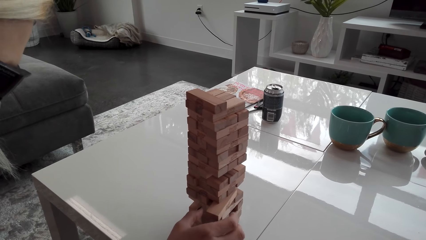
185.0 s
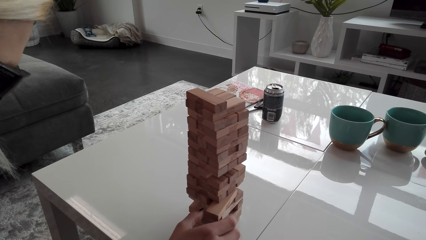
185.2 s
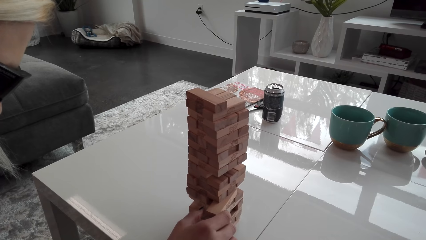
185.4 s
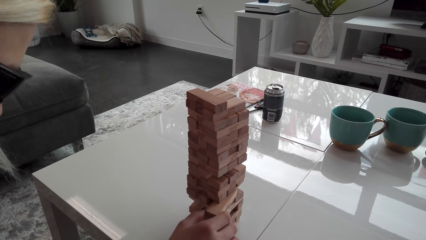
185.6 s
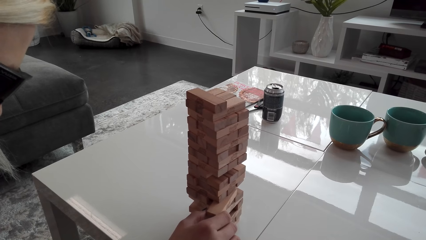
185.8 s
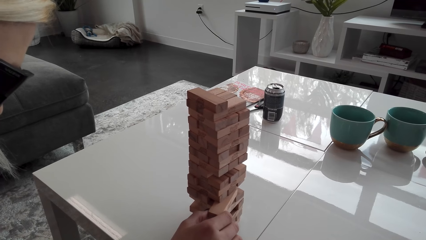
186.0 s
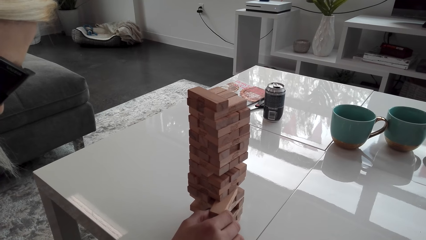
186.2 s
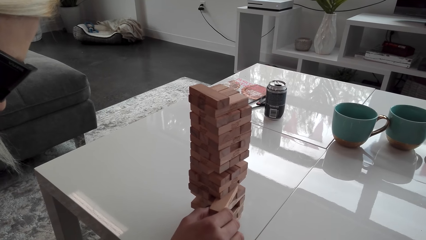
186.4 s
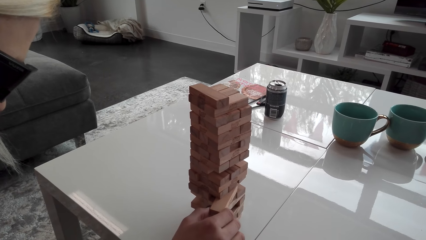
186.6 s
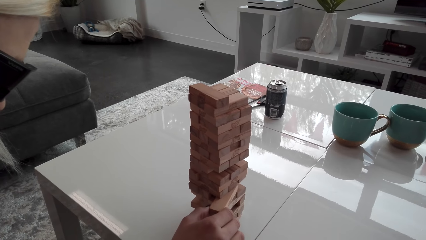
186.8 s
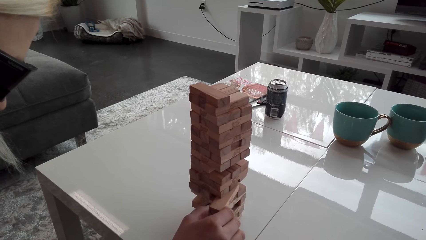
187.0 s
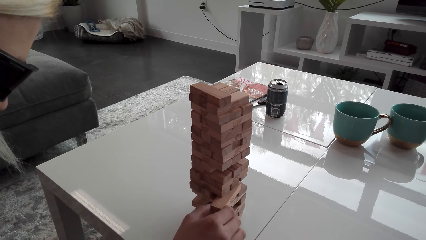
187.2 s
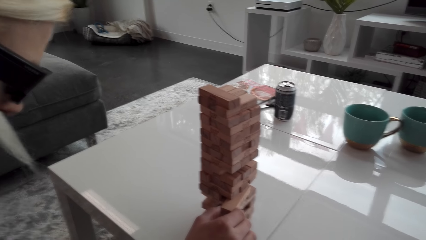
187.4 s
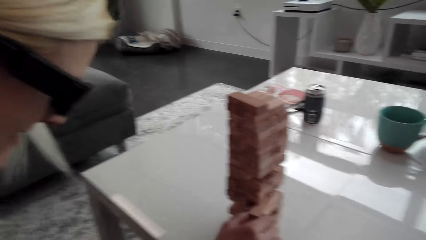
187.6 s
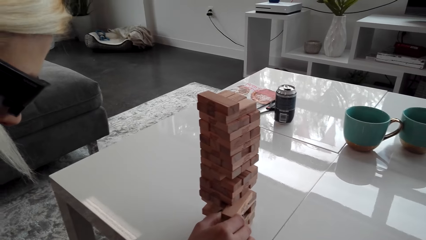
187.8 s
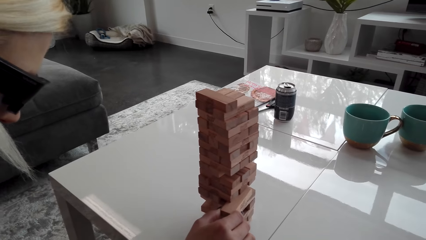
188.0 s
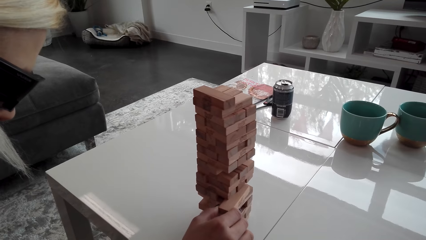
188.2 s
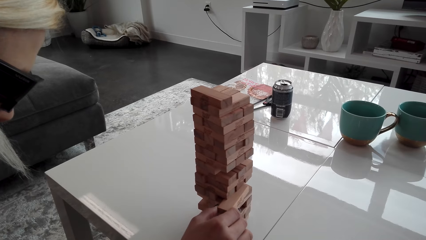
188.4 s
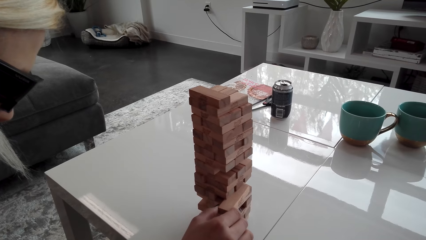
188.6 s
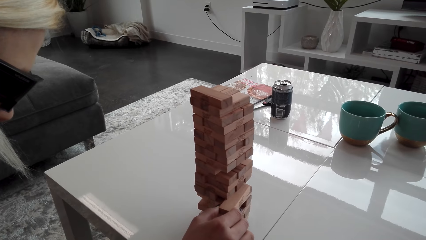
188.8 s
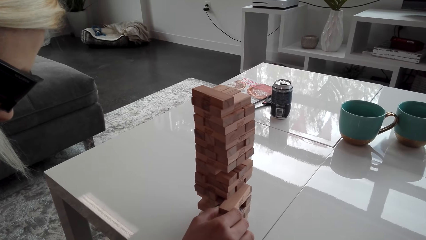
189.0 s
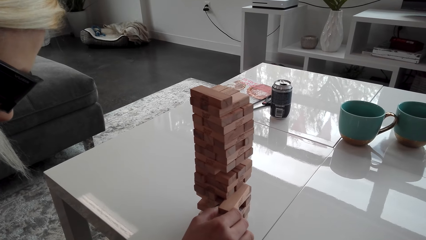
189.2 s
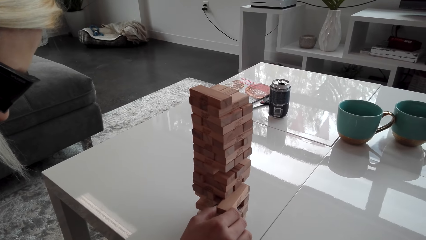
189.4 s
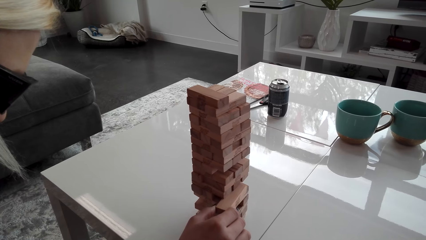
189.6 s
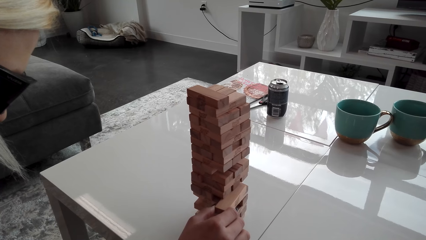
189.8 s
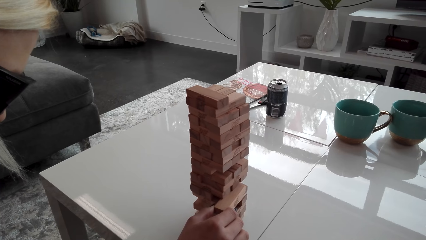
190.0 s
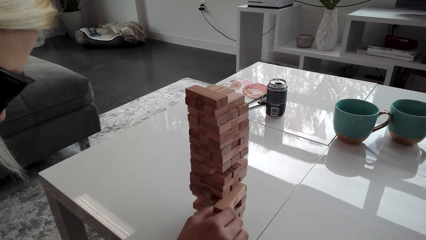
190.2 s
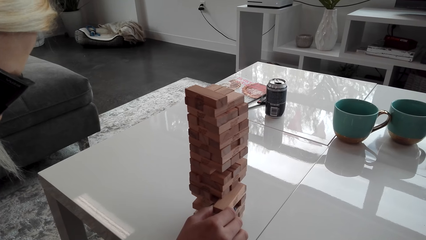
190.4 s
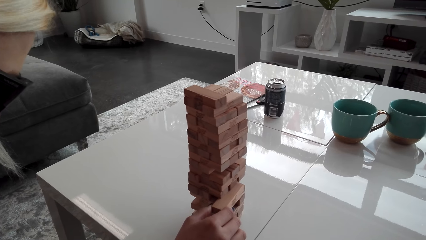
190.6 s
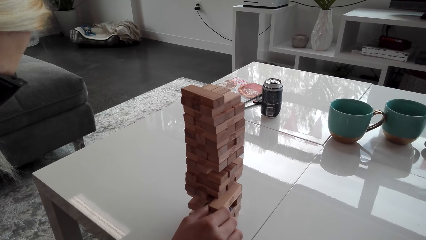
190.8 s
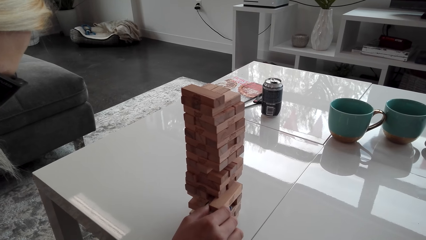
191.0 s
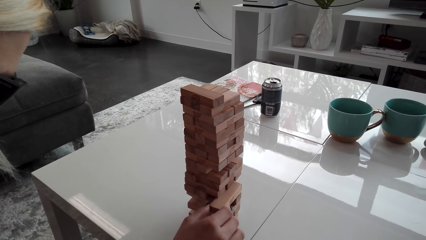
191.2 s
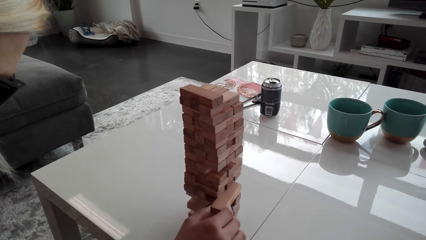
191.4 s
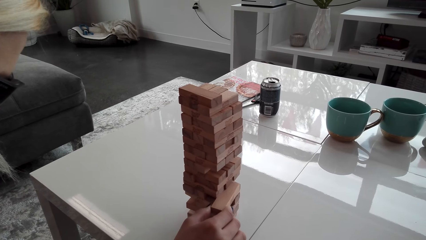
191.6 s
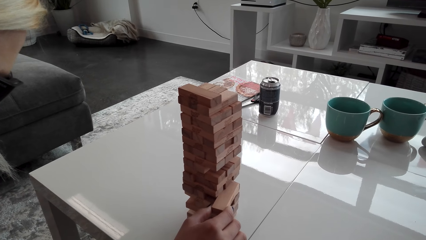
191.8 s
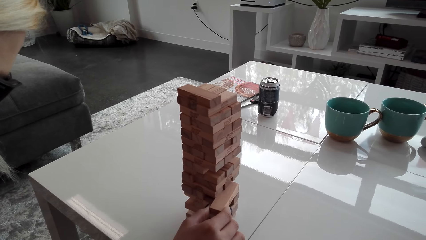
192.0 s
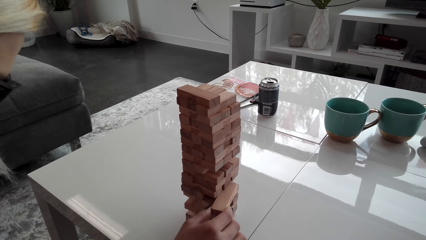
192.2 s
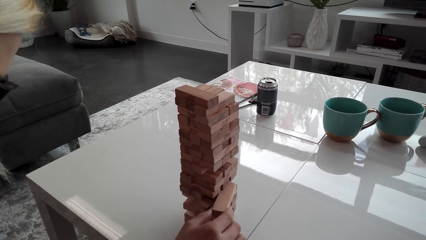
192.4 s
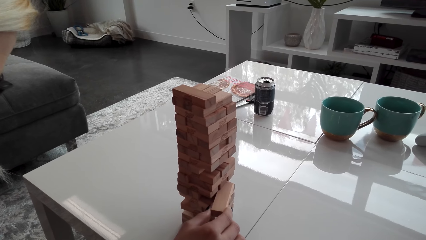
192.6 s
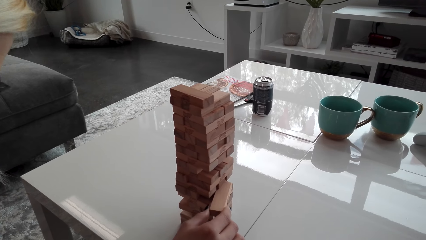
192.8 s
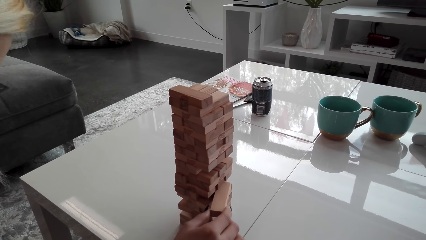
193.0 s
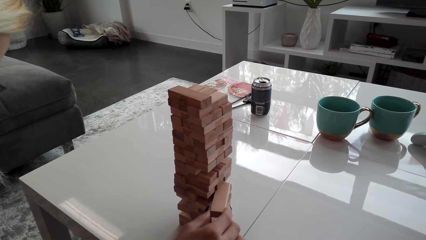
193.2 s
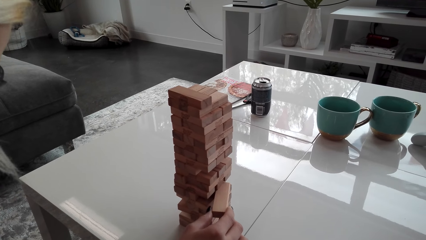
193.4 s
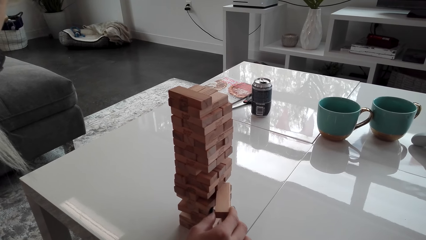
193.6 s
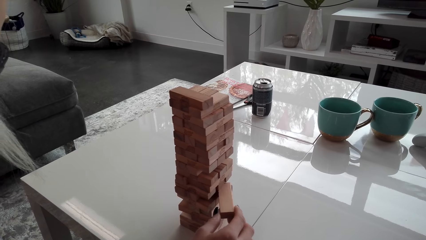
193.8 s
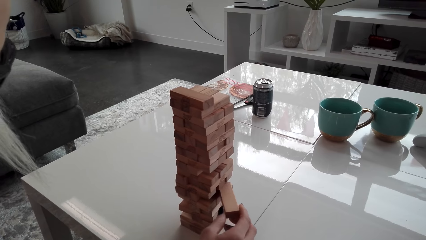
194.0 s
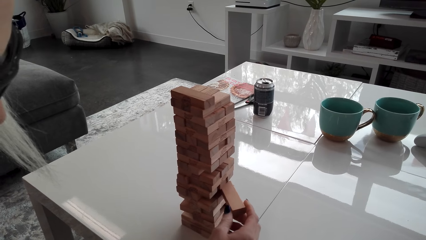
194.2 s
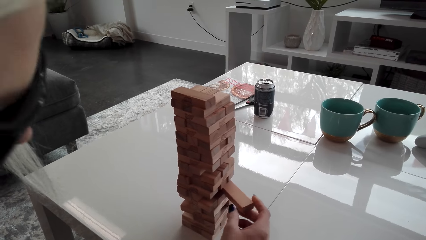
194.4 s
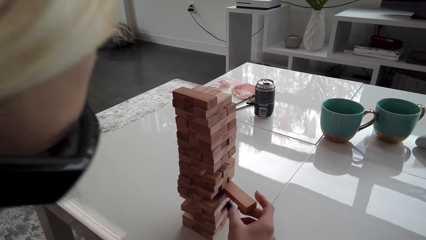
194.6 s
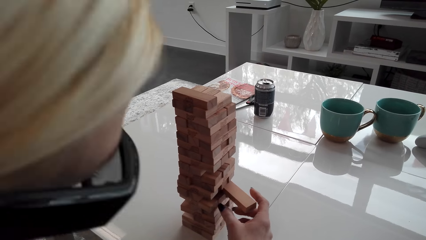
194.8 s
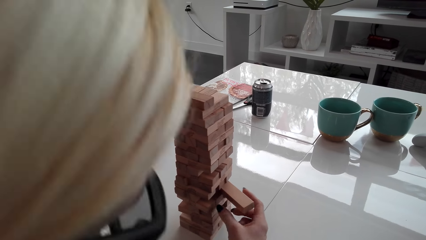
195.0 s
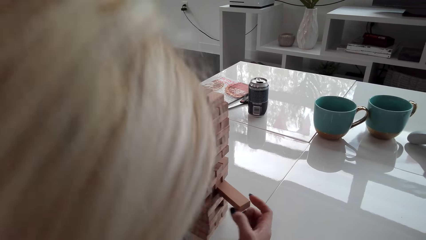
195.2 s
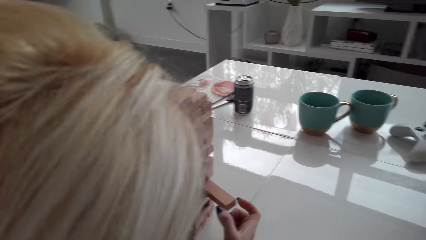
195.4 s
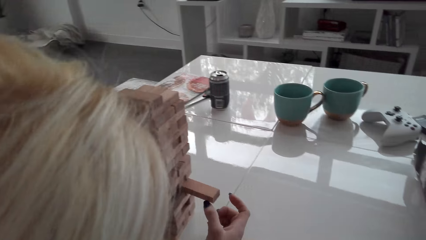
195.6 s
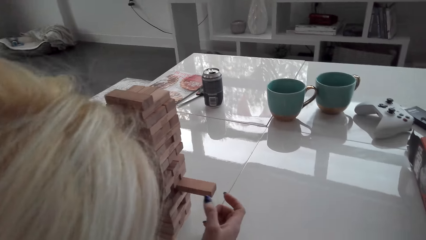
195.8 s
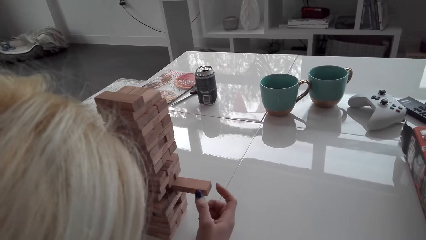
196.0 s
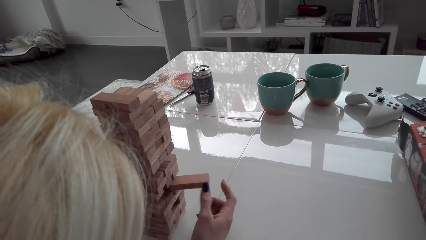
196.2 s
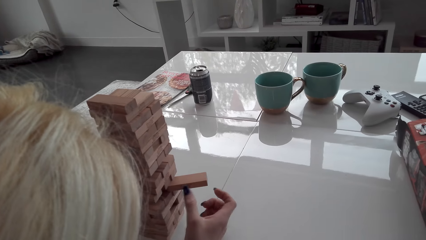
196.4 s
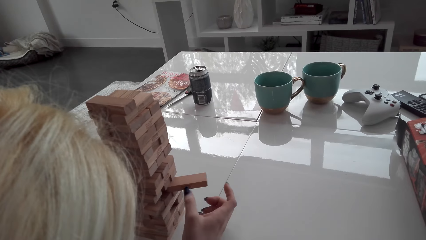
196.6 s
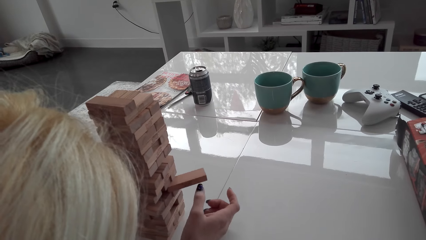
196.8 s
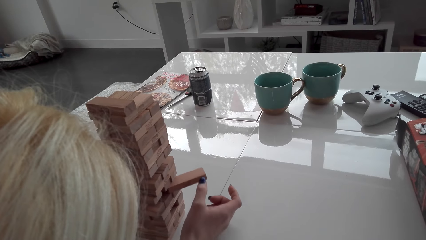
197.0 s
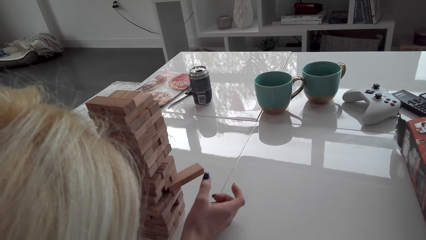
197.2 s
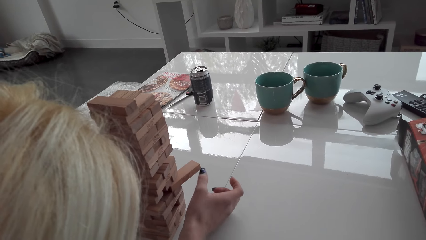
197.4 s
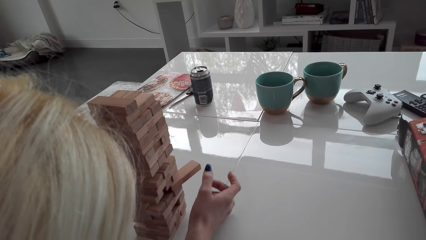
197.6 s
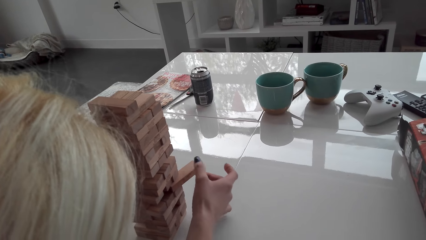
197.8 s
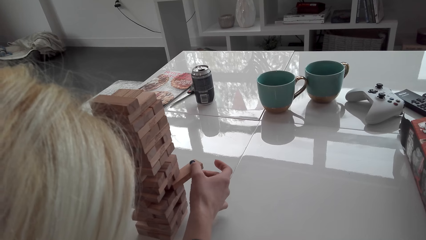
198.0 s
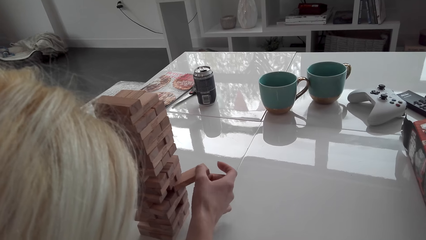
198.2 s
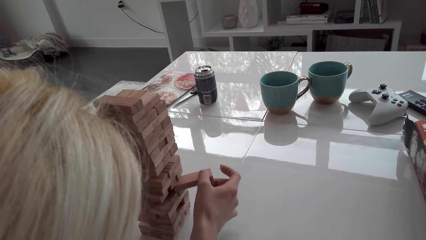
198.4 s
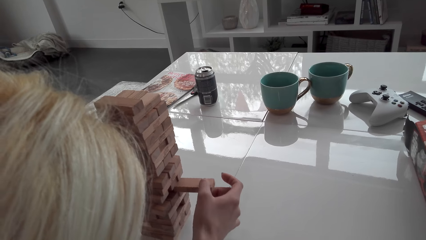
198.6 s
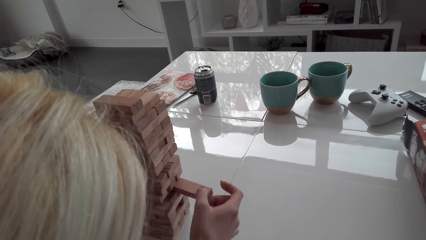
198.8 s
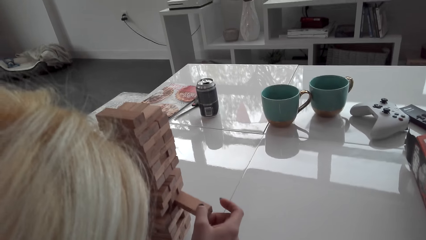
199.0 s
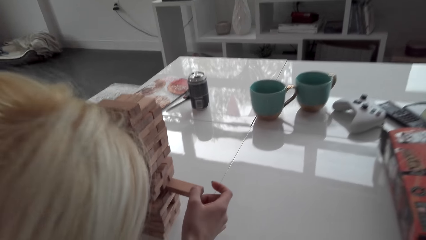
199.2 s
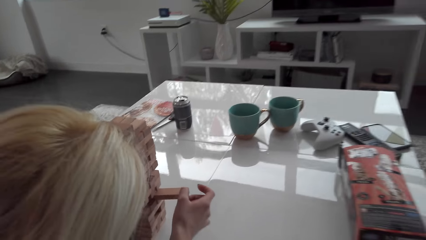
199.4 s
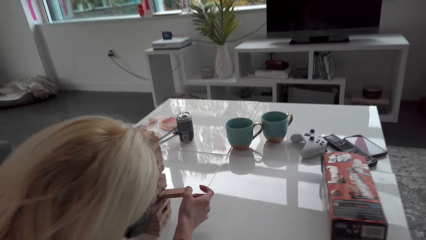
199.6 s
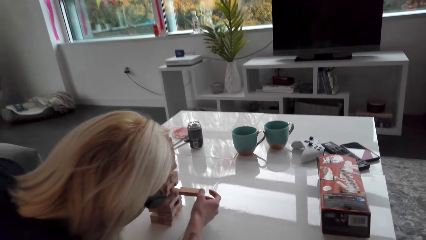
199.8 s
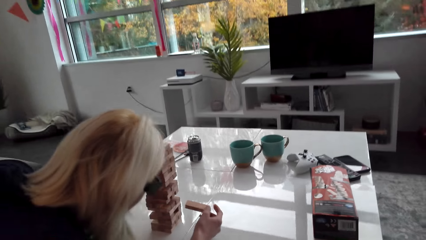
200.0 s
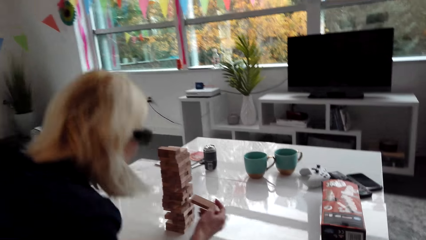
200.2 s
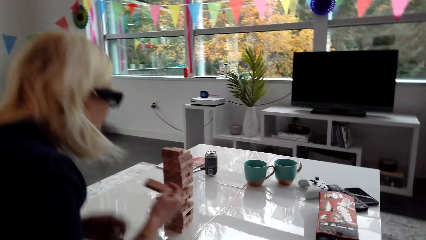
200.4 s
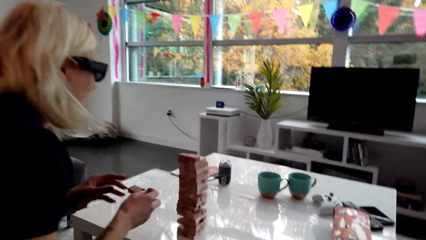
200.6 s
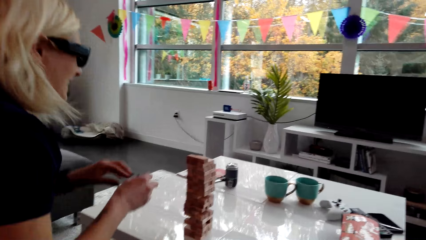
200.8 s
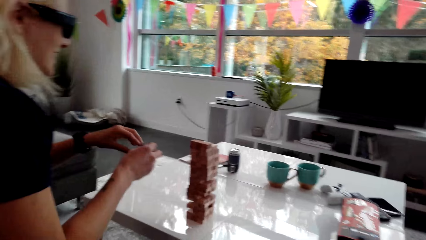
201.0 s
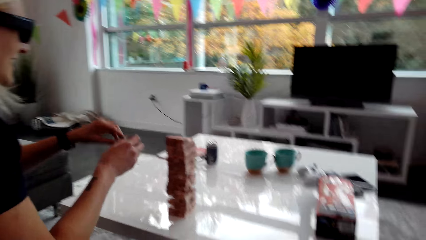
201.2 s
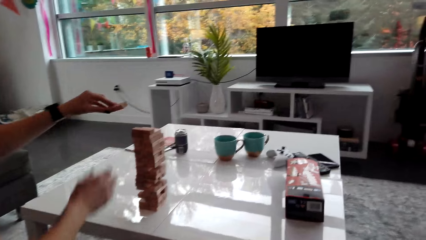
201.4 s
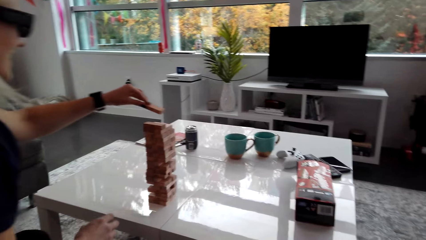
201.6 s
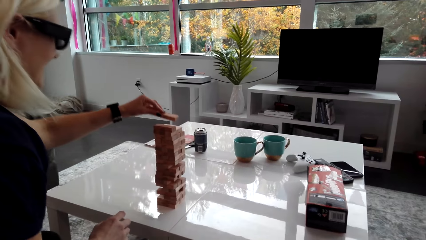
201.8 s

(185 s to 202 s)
A lady pulls a block from the tower. The lady removes the block.
